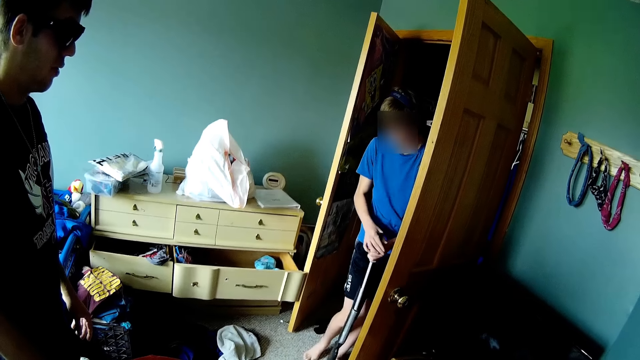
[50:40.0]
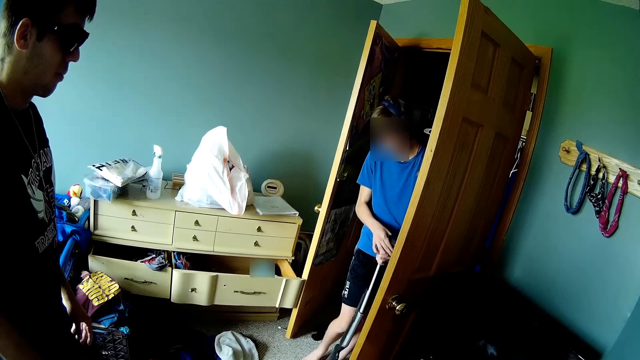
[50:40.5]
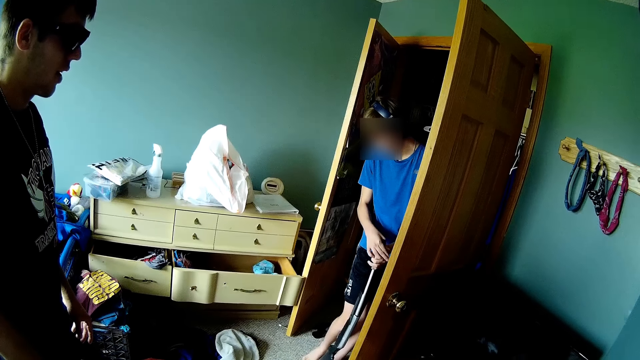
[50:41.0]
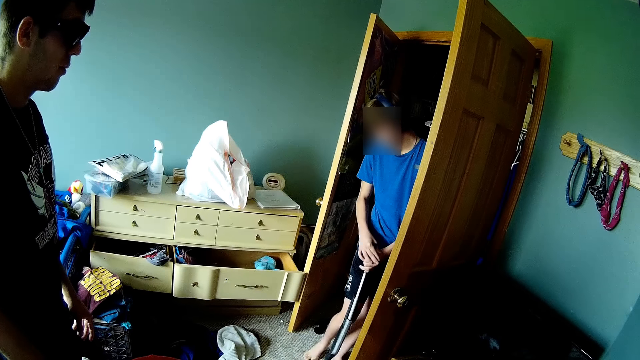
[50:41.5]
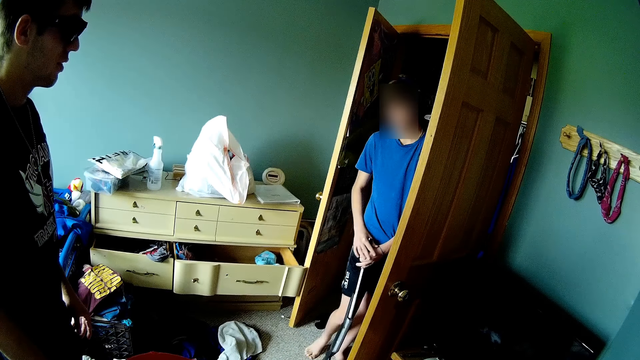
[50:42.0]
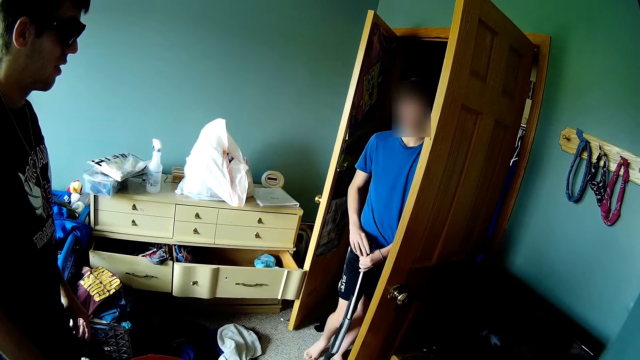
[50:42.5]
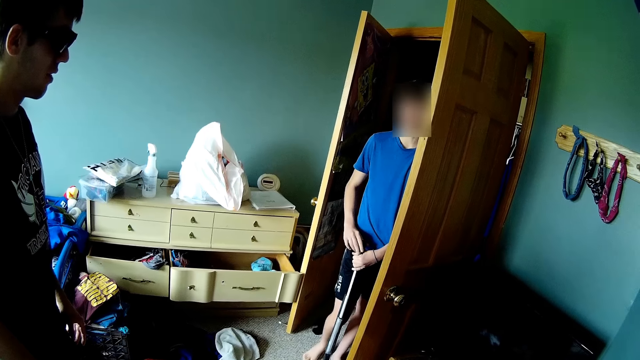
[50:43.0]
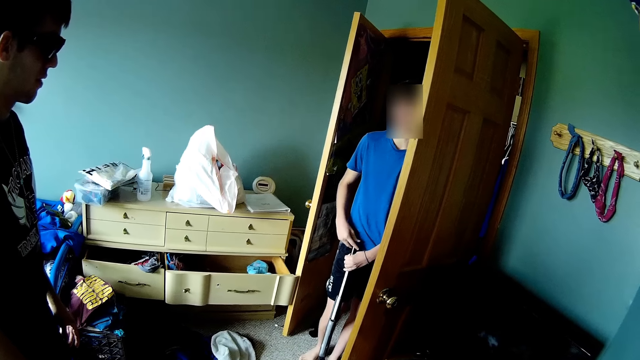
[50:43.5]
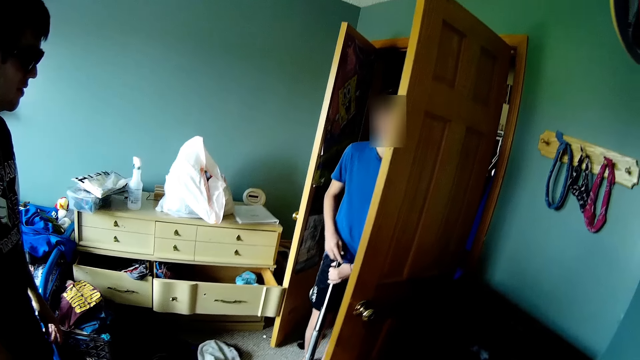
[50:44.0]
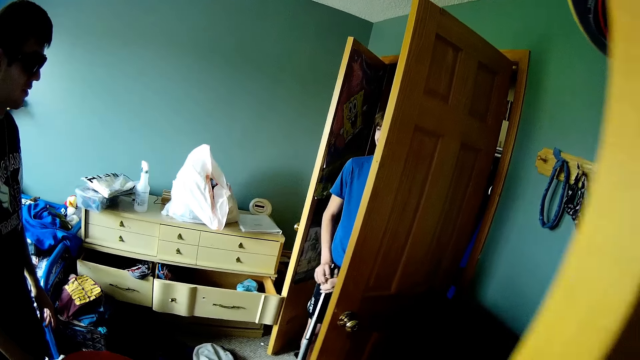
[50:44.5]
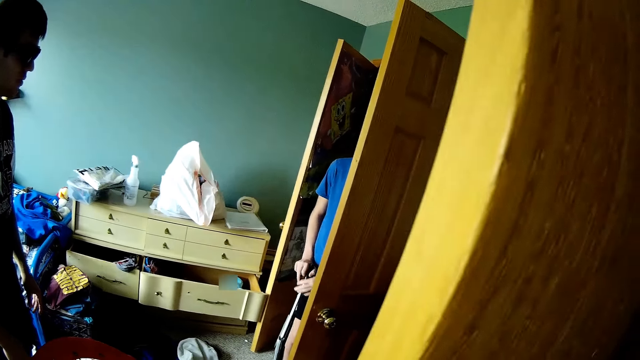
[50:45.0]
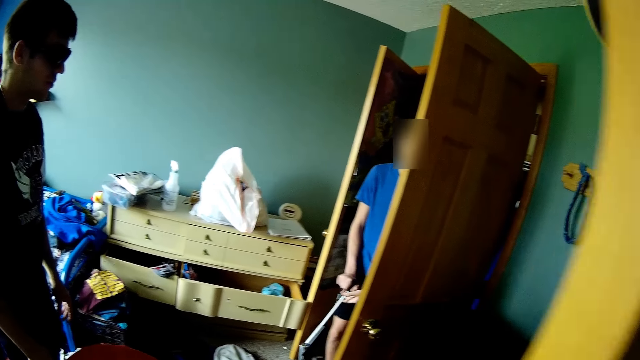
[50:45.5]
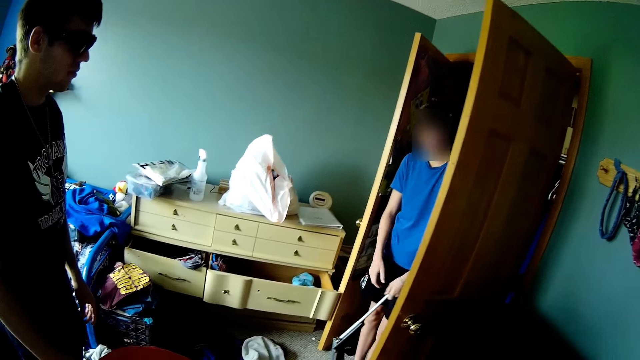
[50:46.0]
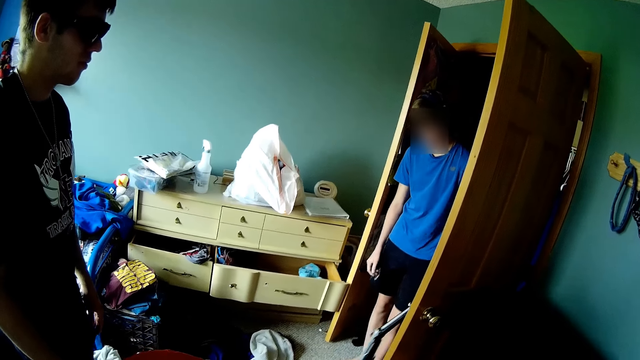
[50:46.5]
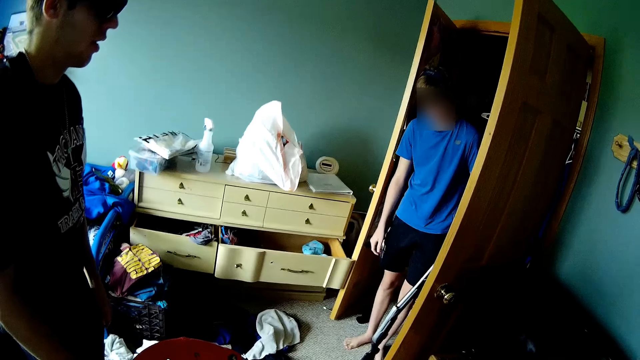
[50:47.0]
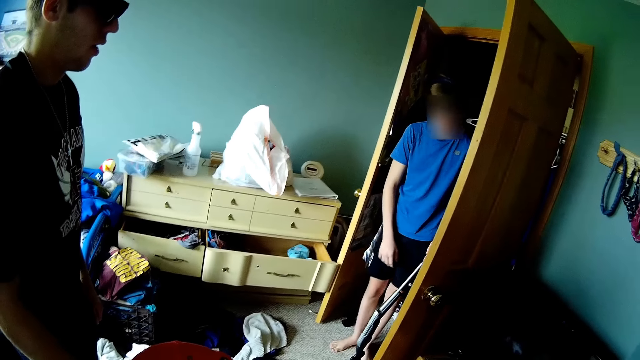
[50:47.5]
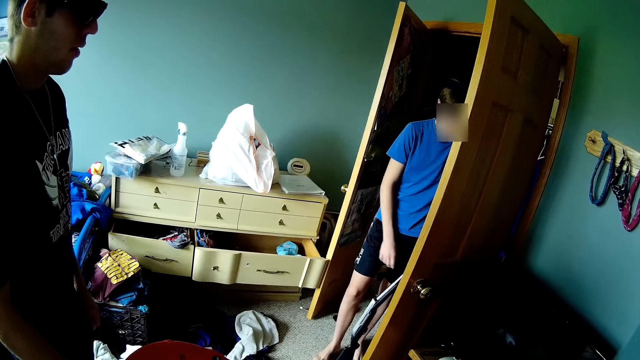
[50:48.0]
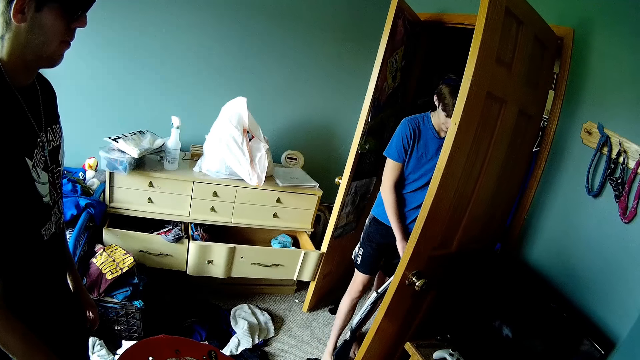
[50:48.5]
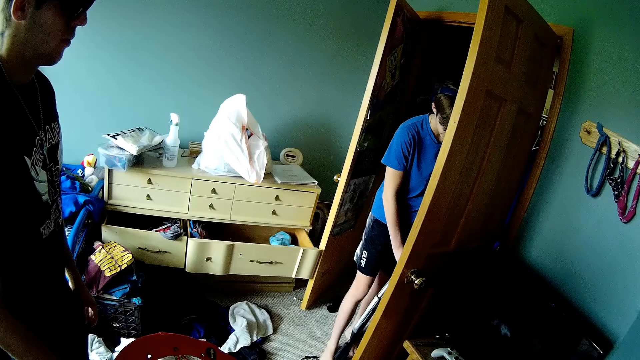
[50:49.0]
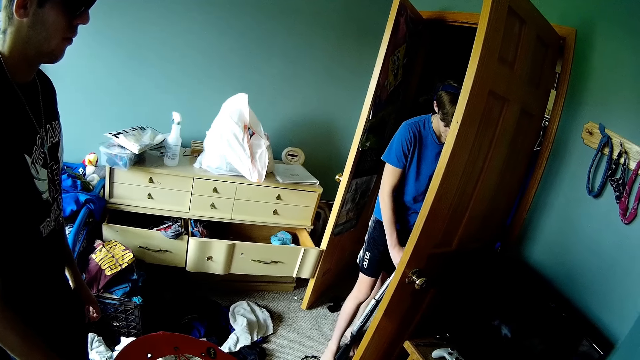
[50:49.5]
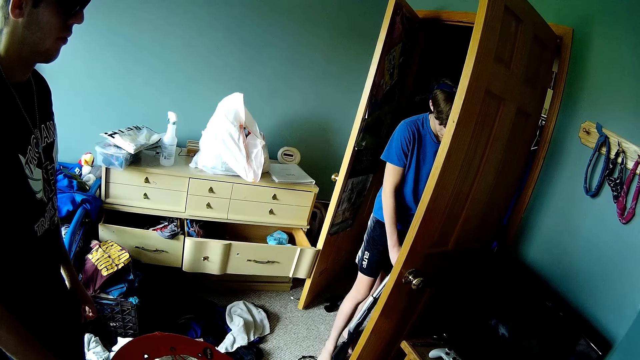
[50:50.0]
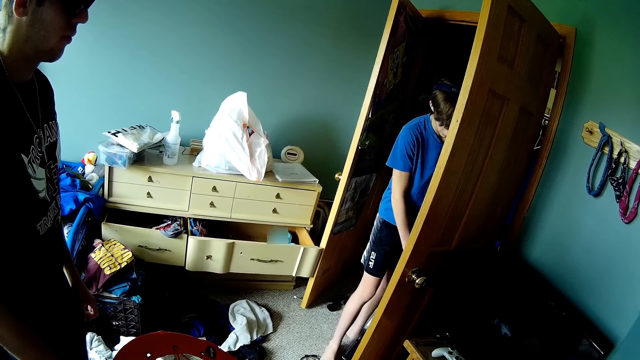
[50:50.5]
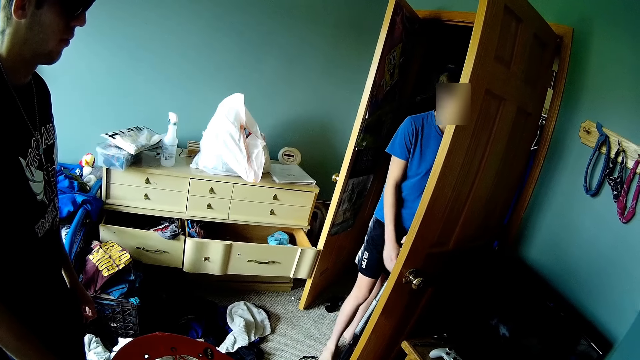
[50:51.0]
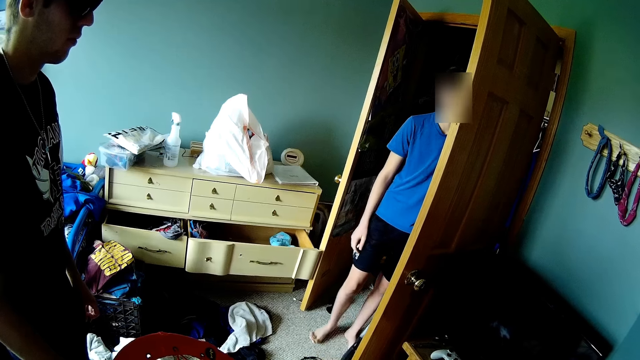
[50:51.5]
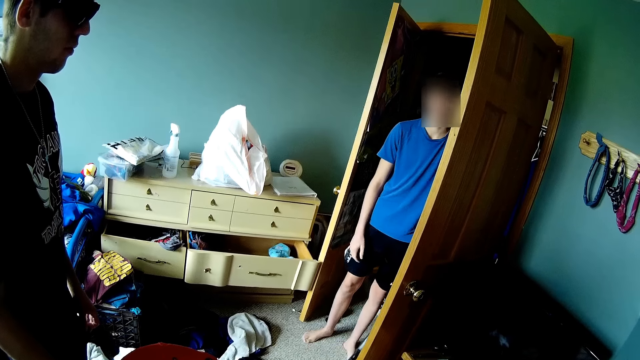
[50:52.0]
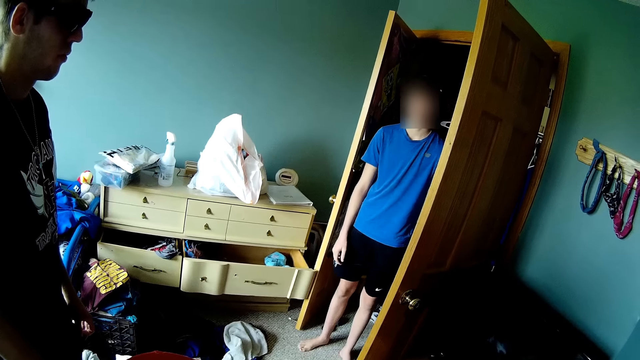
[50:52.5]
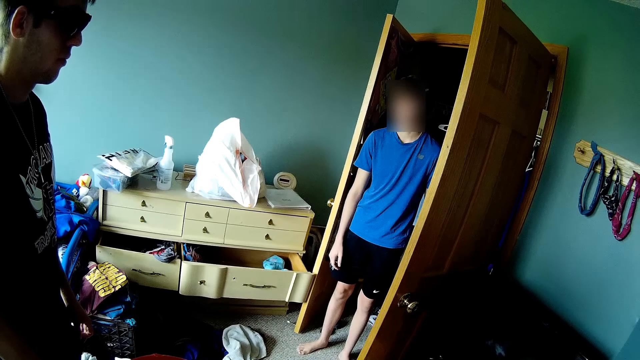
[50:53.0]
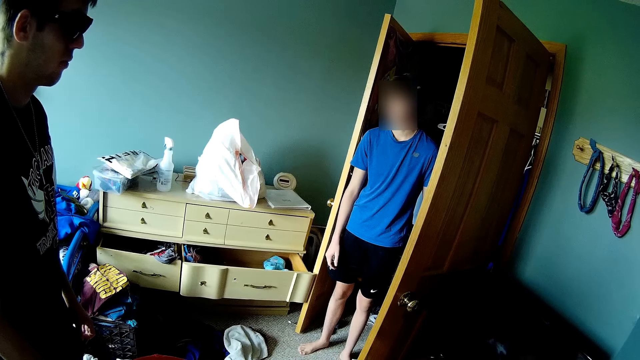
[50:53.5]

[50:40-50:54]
A man converses with another man. The camera wearer swings a door. They look at the other man. A man holds something. The camera wearer looks around the room.

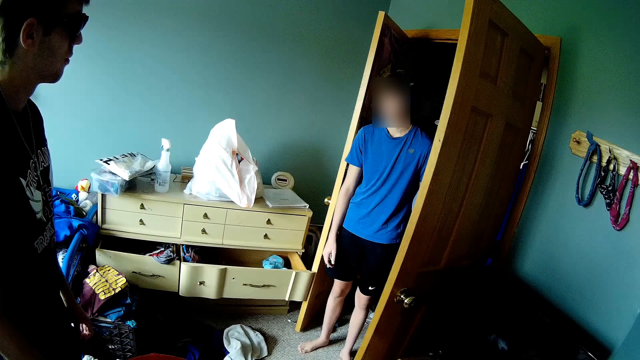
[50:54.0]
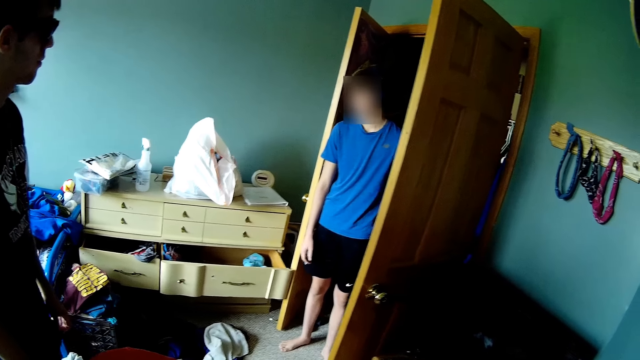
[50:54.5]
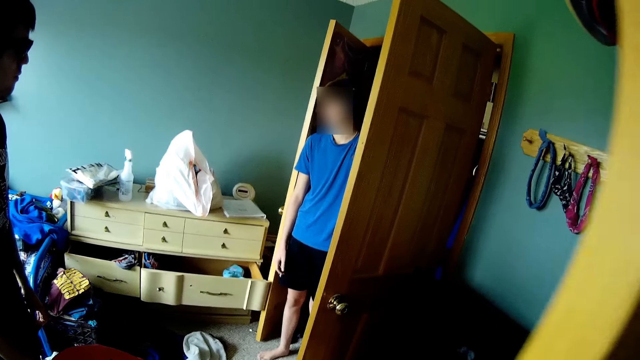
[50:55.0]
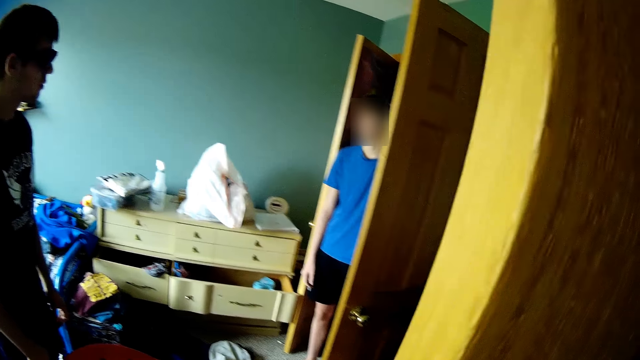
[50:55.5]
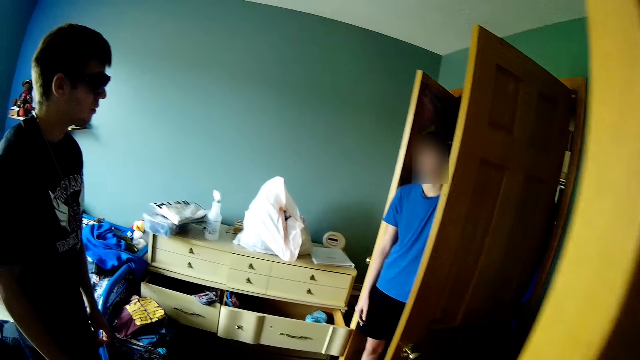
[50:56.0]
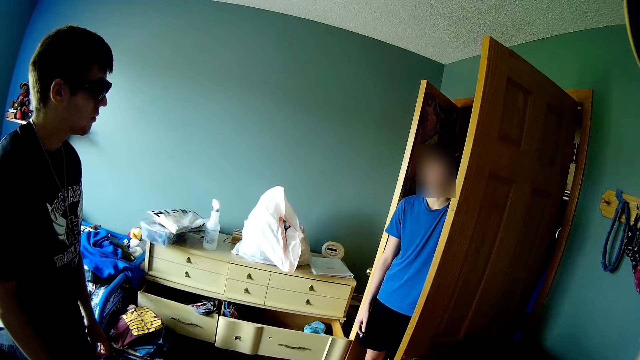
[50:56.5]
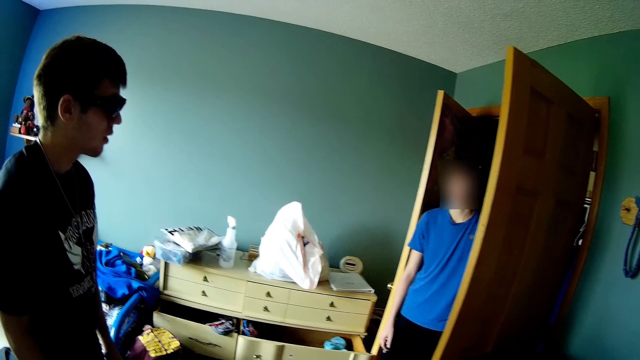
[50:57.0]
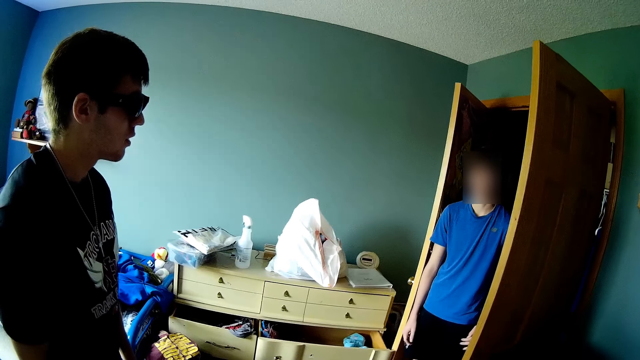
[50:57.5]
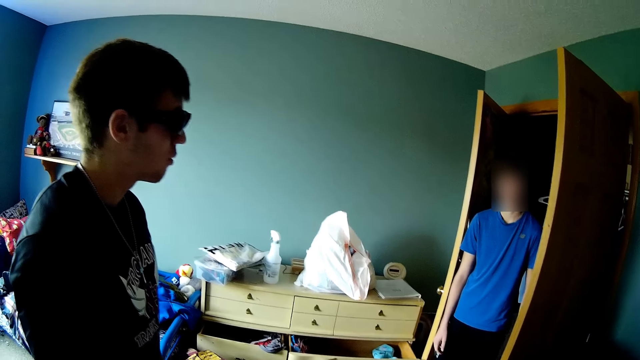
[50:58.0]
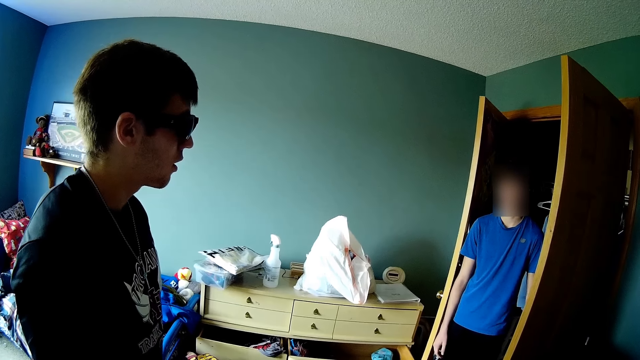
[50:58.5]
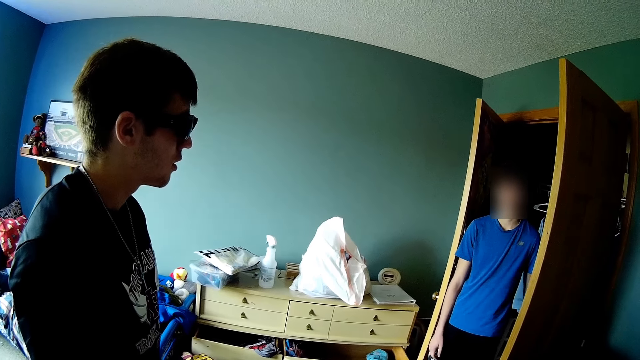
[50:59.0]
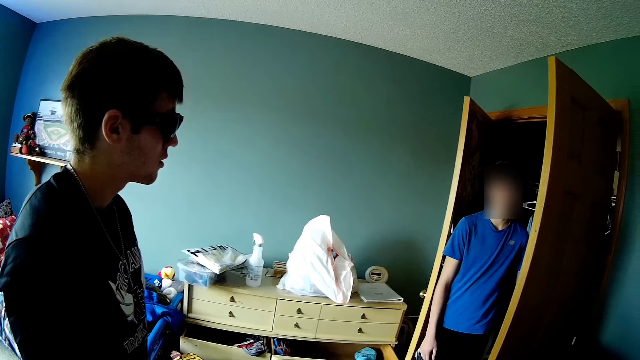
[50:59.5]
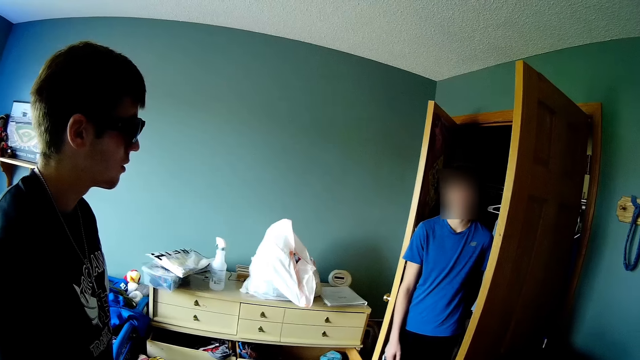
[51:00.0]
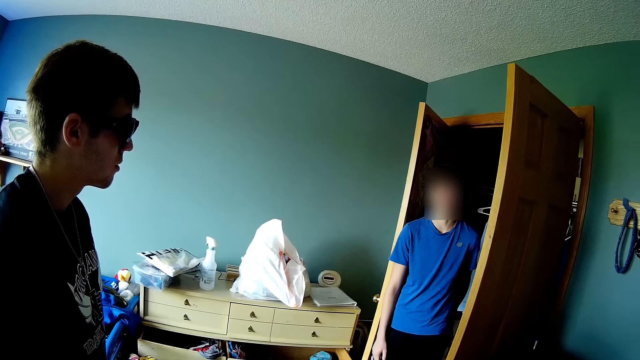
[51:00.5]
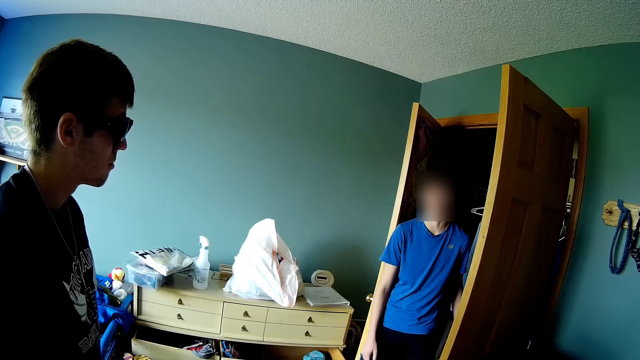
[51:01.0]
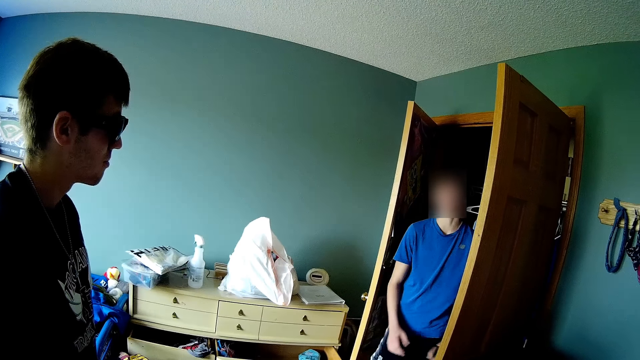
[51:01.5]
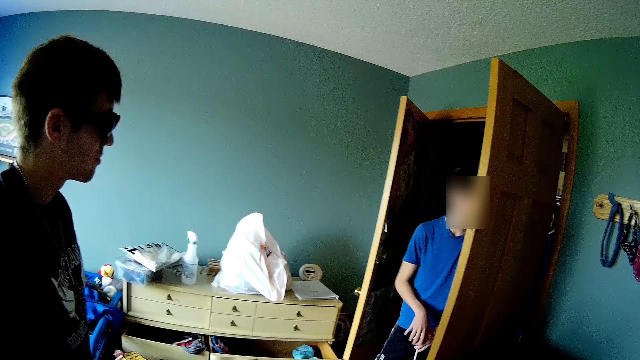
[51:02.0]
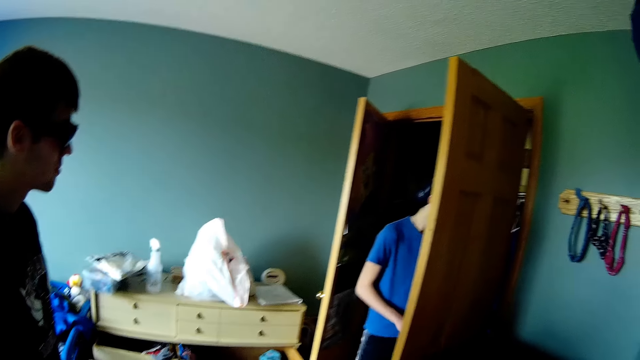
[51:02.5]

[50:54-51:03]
A man looks around the room. Another man looks around the room. The camera wearer swings a door. They look around the room. They look at a man. The man converses with another man.
